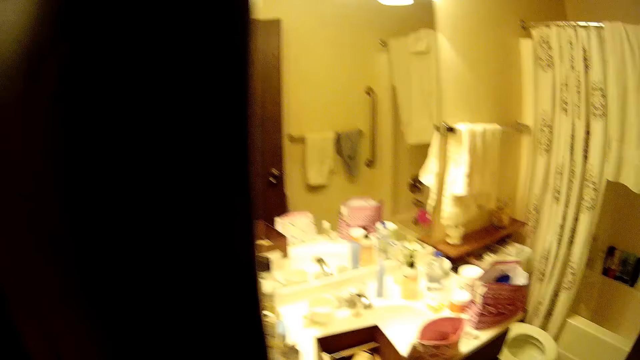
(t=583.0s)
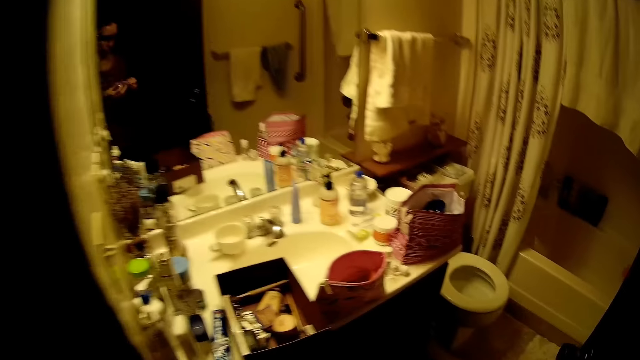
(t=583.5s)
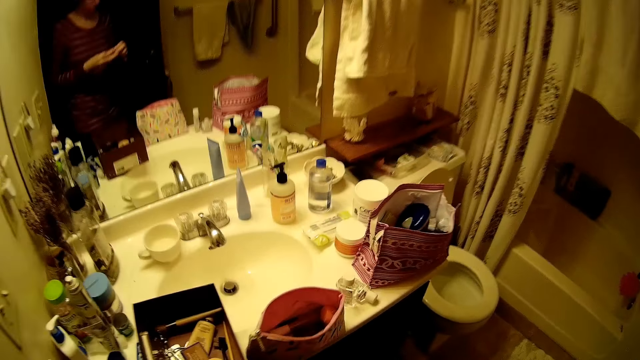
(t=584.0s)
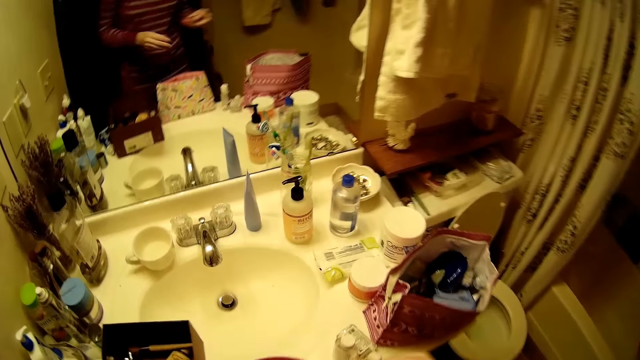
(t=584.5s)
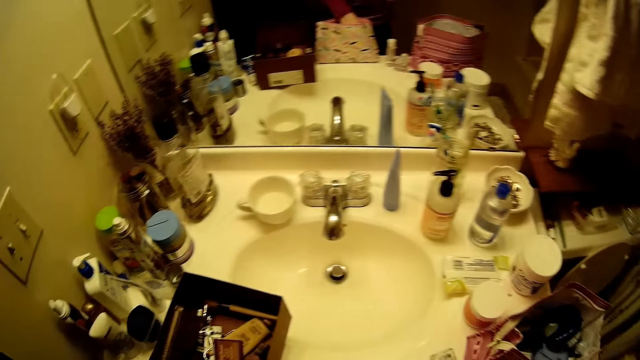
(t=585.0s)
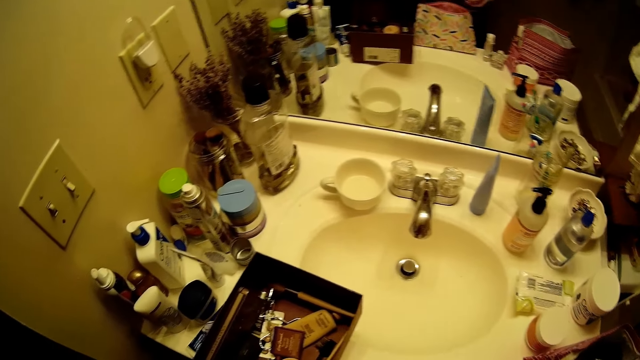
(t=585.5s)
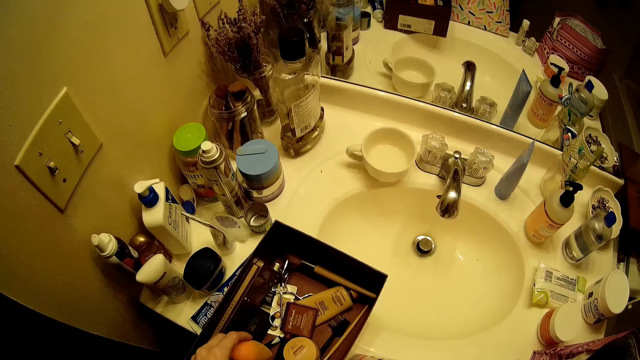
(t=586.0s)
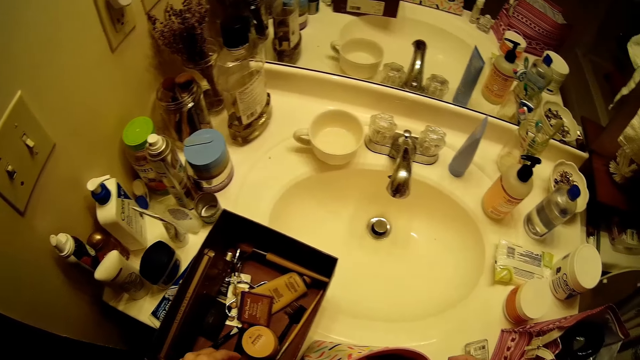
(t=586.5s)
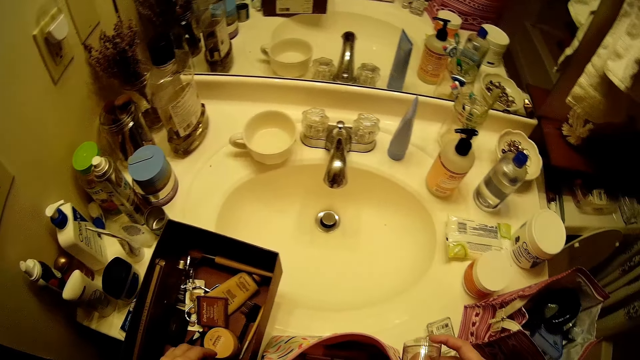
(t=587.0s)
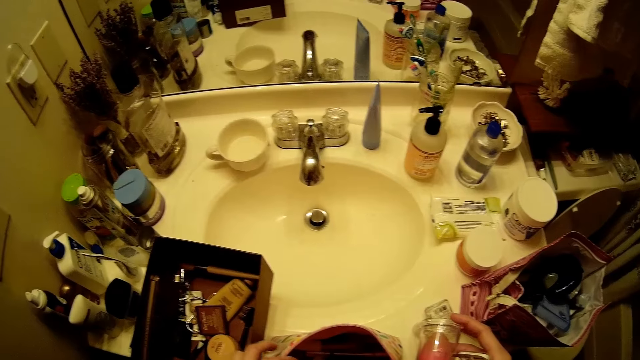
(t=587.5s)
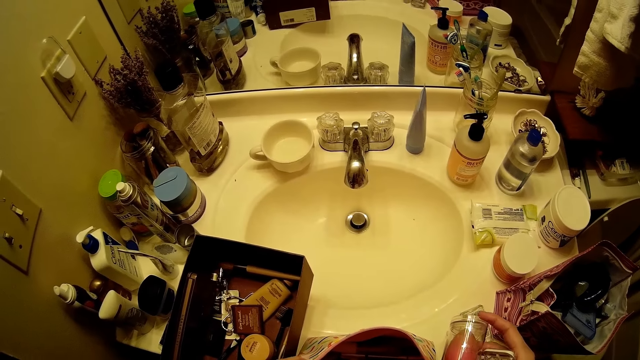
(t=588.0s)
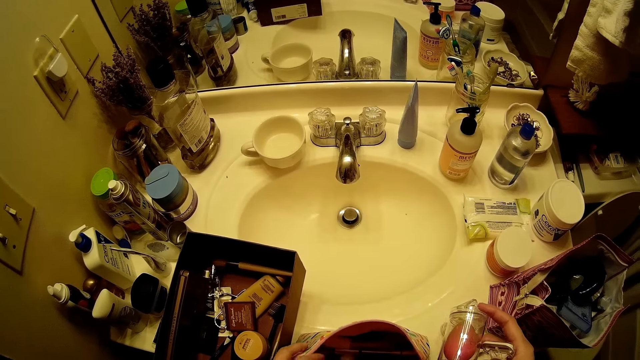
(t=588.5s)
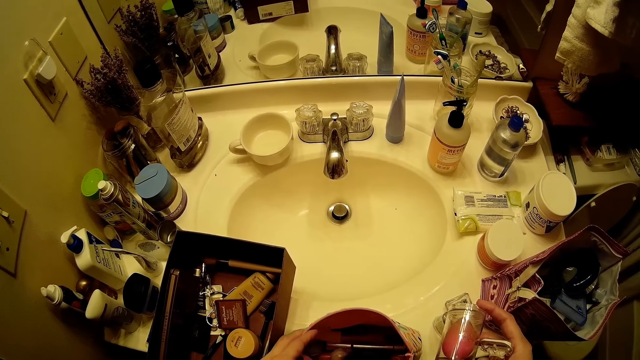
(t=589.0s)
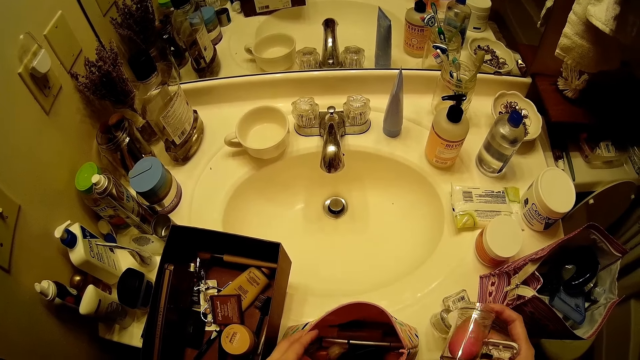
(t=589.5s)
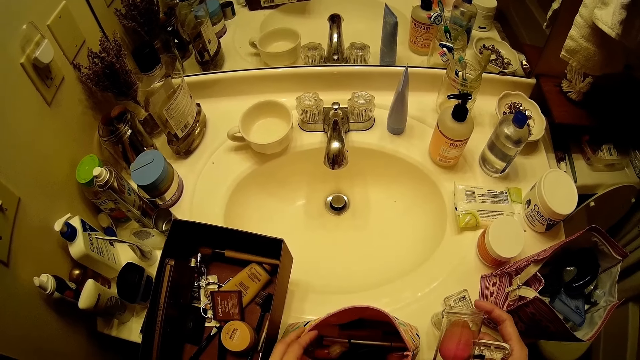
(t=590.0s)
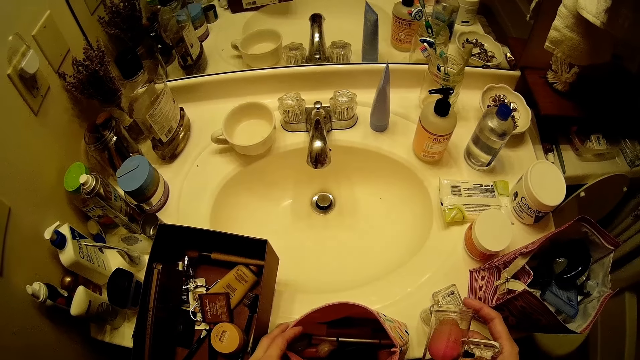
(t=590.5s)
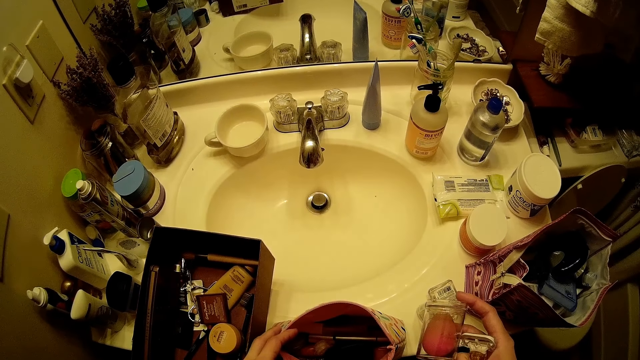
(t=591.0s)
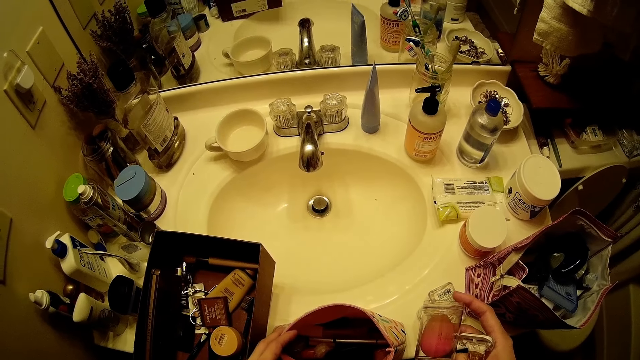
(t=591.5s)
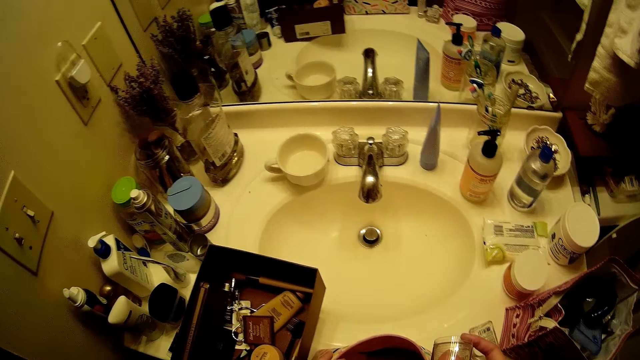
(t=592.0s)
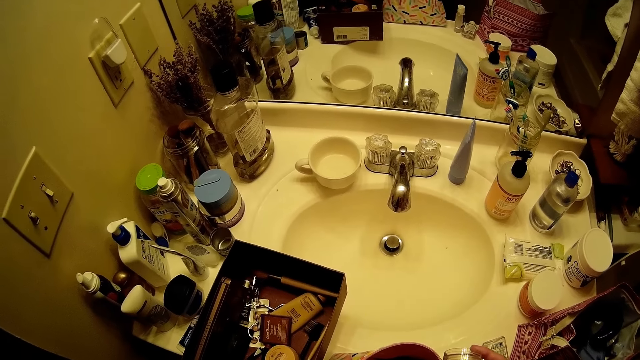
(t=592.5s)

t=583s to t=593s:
The camera wearer moves into the toilet. She drops a foam into a box with her left hand. She holds a cosmetic bag or pouch with her left hand. She checks the bottle of ornament in her right hand.

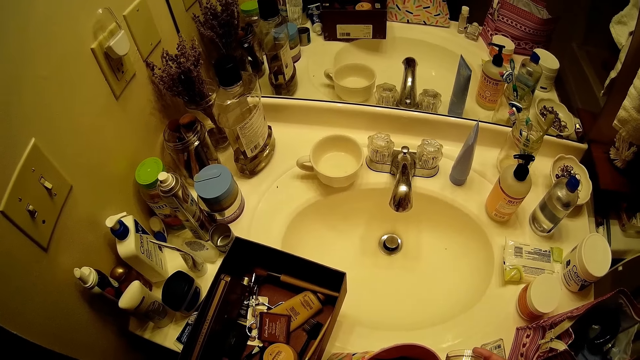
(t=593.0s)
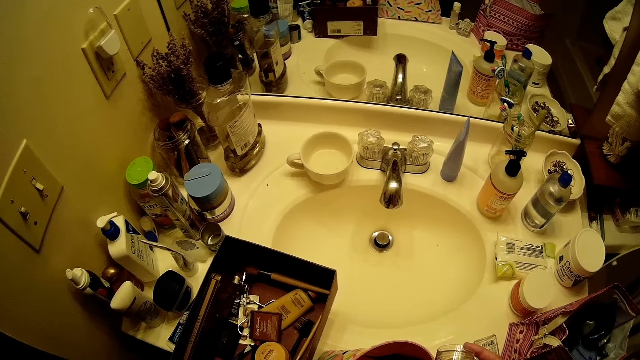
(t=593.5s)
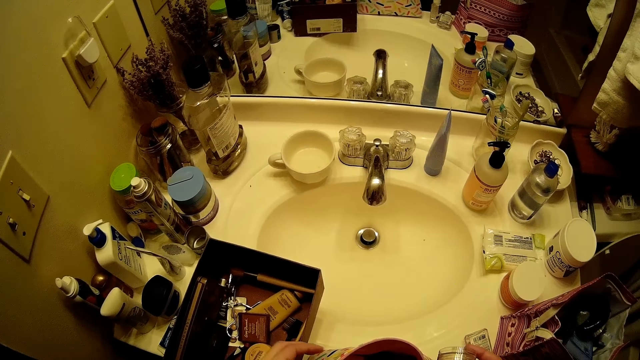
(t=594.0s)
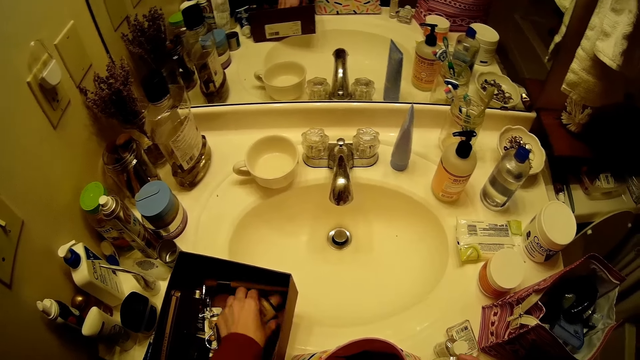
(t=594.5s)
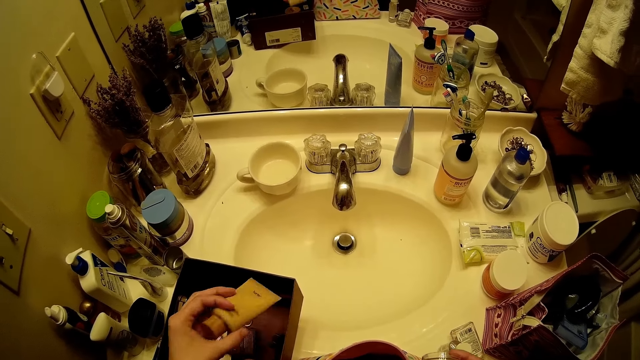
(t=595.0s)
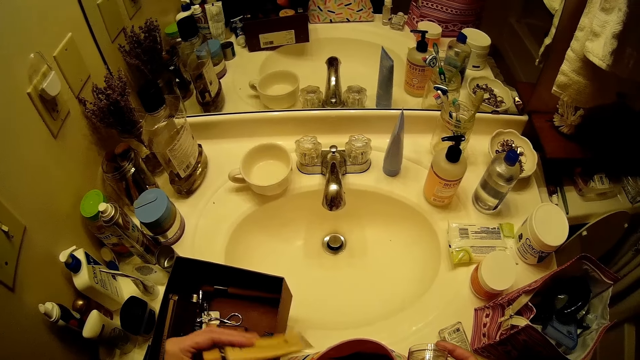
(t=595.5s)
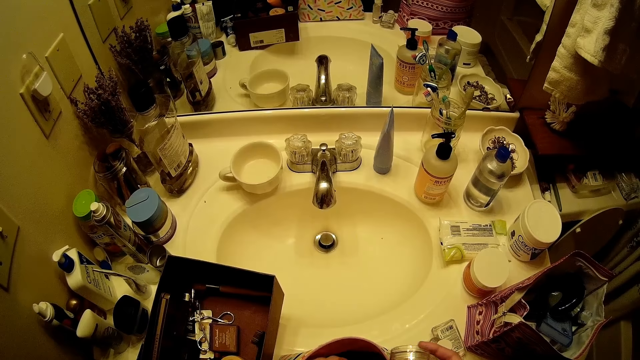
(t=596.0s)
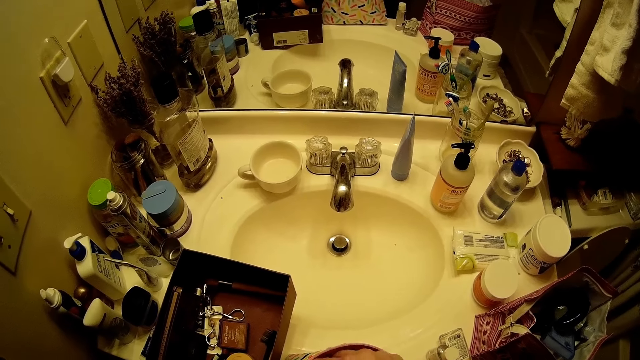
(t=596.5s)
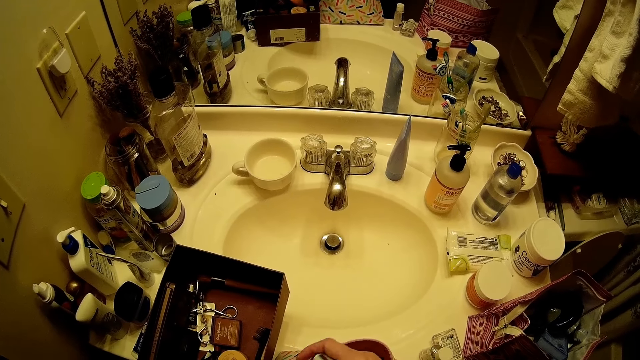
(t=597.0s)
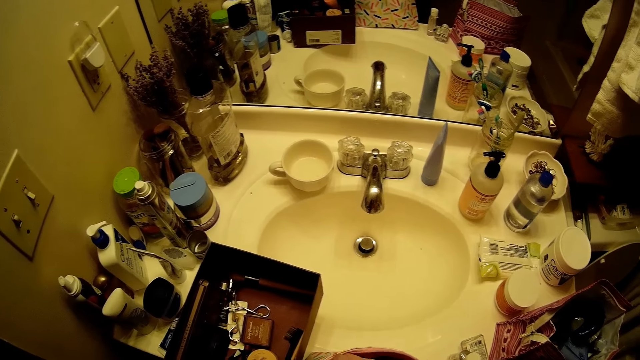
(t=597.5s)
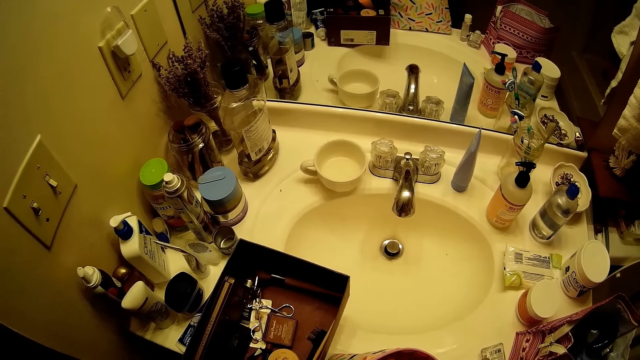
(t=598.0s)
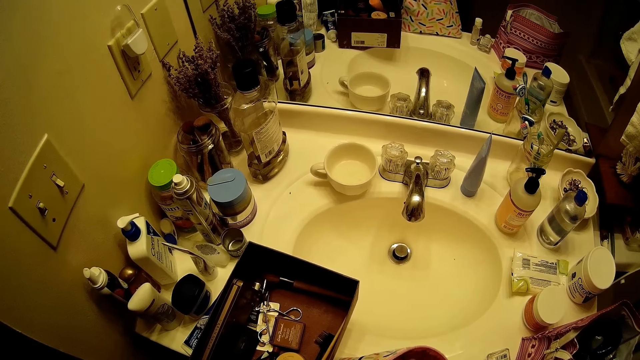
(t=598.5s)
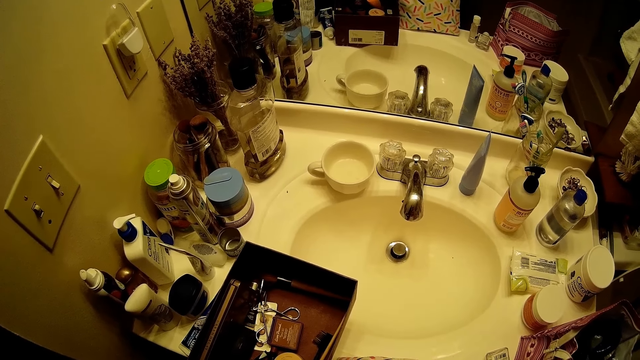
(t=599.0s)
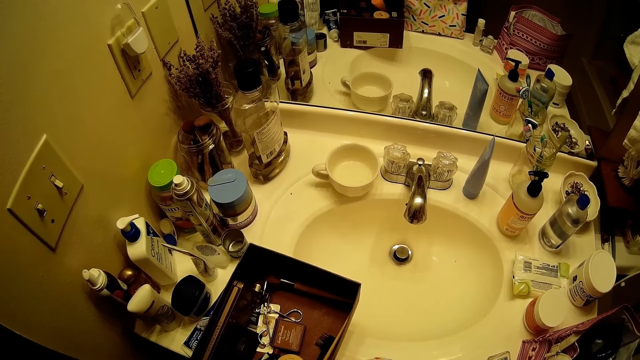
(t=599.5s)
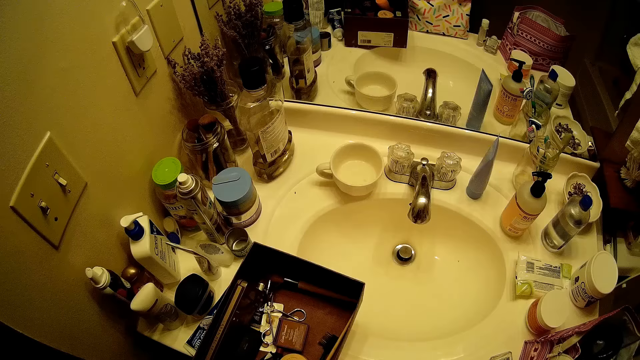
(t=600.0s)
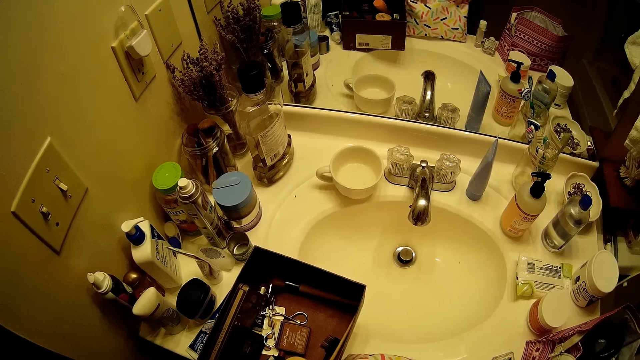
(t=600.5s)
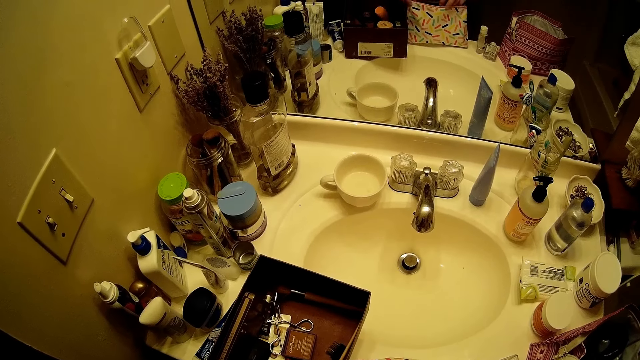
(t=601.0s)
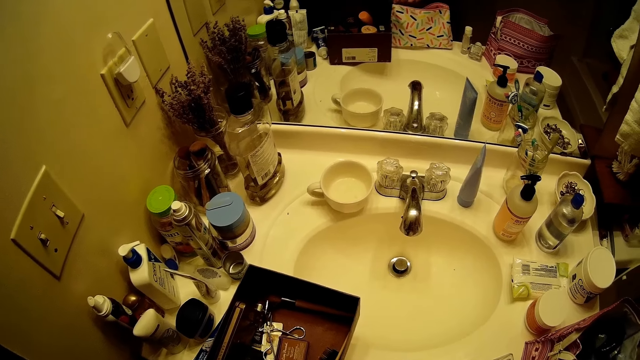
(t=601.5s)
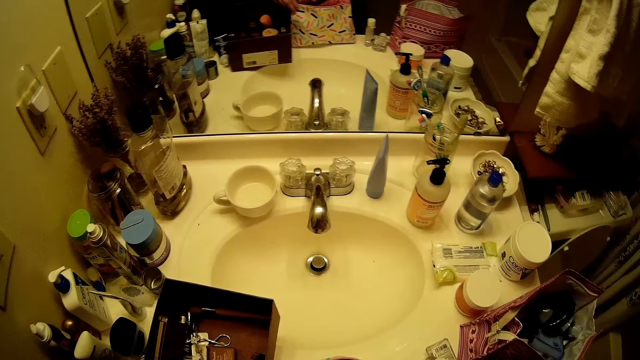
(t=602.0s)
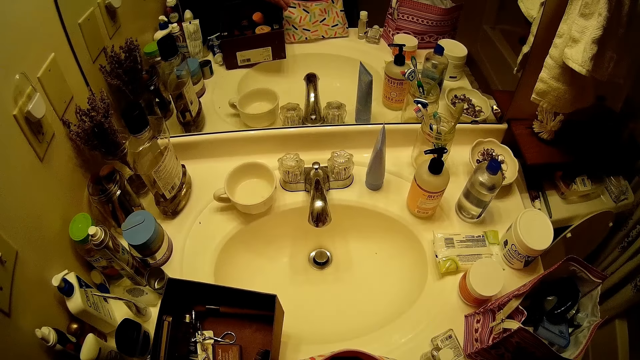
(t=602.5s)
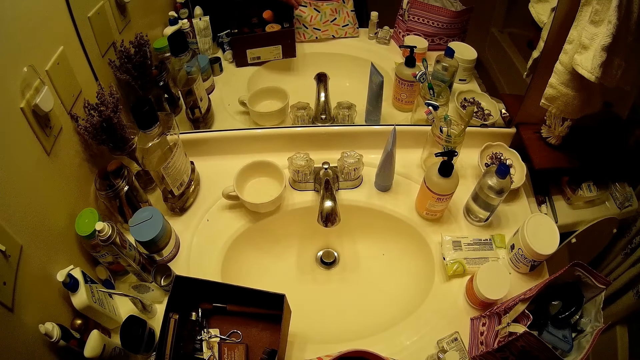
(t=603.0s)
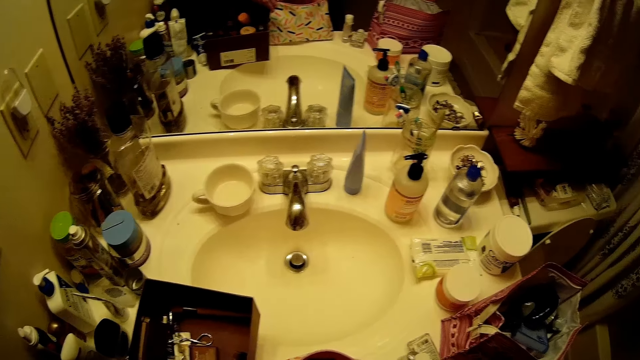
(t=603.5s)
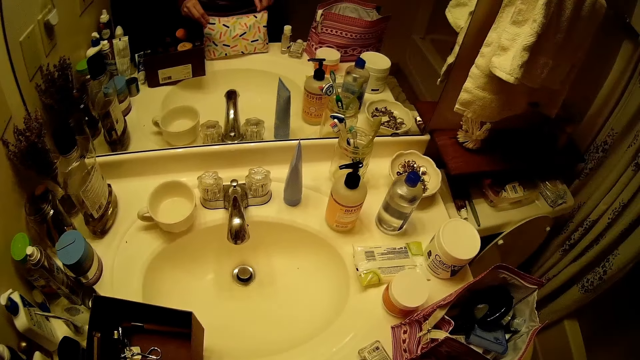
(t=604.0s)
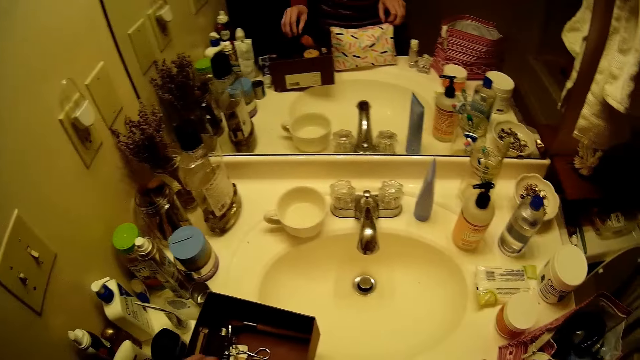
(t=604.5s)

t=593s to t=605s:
The camera wearer picks up a cream from the box with her left hand. She drops the cream into the cosmetic bag with her left hand. She drops the bottle of ornament into the cosmetic bag with her right hand. She dips her right hand into the cosmetic bag.
